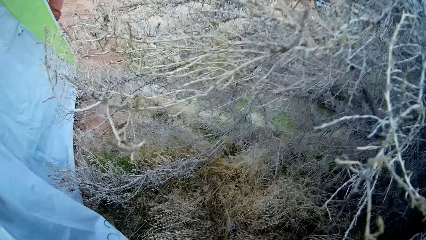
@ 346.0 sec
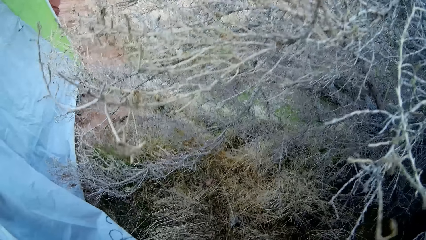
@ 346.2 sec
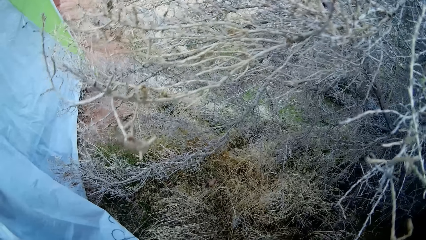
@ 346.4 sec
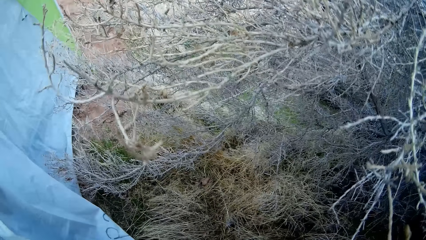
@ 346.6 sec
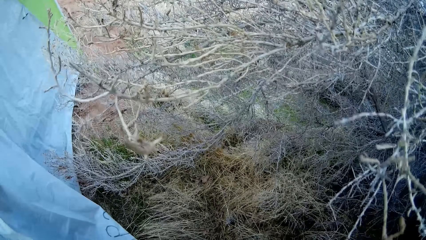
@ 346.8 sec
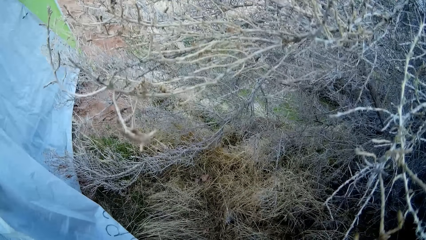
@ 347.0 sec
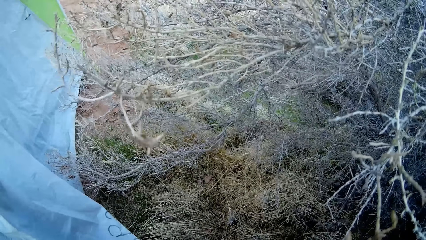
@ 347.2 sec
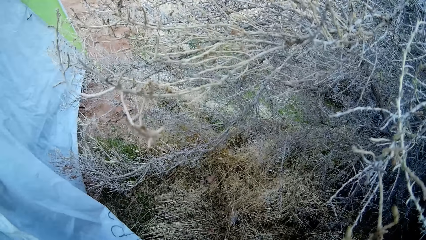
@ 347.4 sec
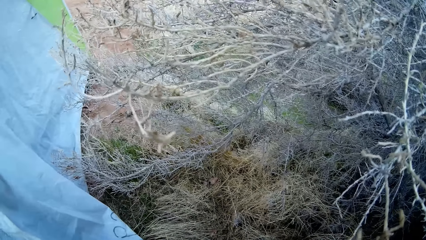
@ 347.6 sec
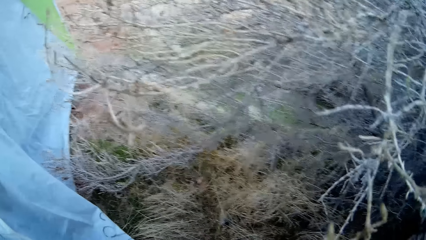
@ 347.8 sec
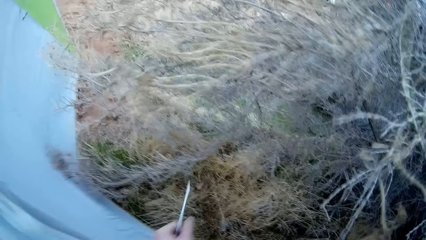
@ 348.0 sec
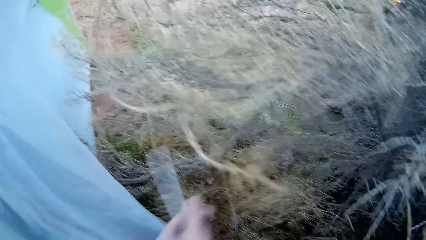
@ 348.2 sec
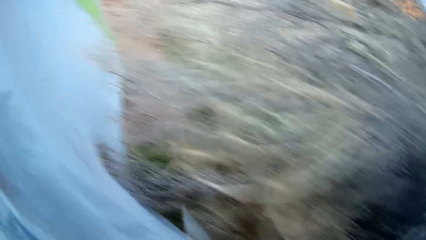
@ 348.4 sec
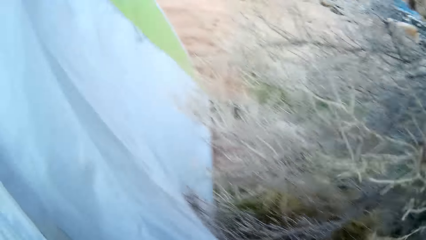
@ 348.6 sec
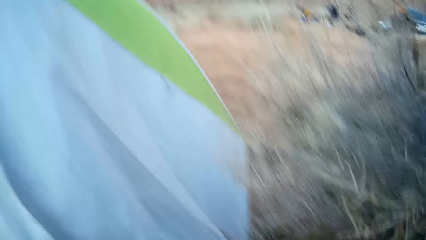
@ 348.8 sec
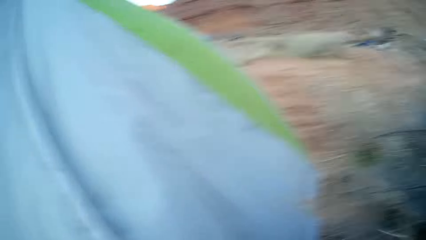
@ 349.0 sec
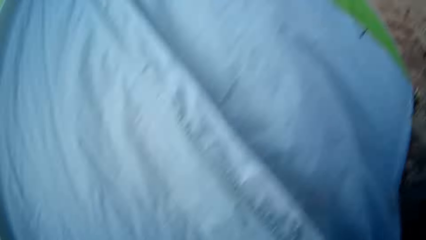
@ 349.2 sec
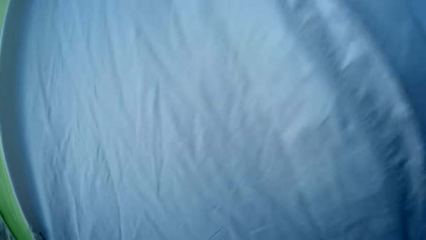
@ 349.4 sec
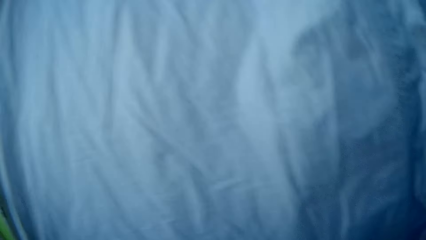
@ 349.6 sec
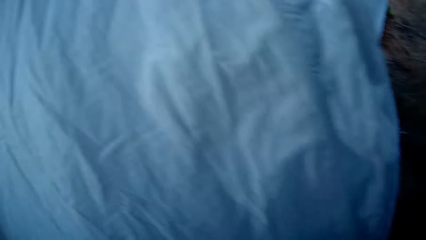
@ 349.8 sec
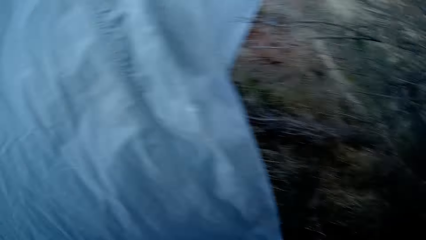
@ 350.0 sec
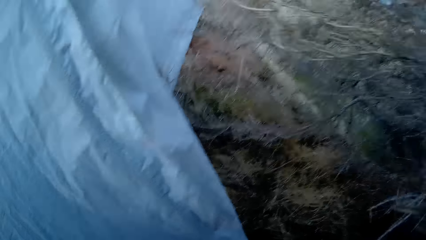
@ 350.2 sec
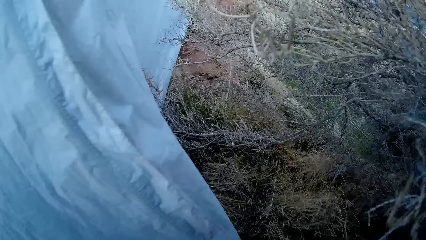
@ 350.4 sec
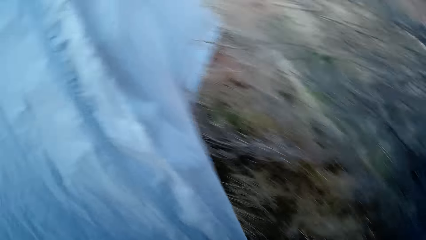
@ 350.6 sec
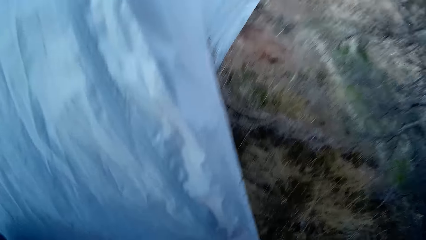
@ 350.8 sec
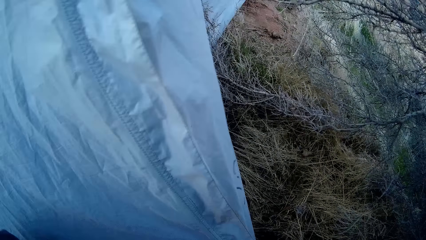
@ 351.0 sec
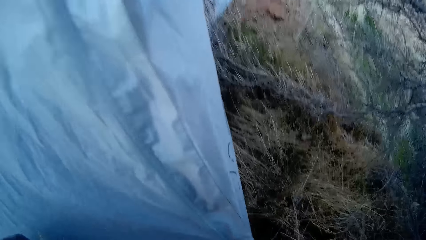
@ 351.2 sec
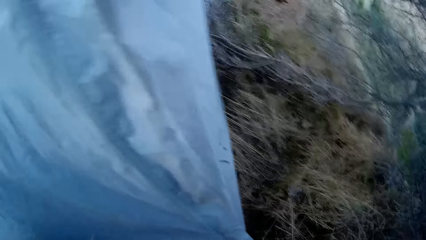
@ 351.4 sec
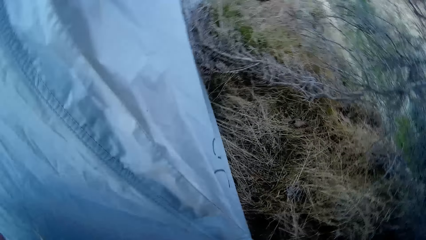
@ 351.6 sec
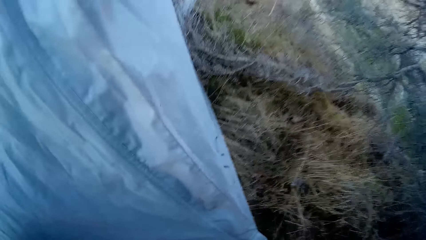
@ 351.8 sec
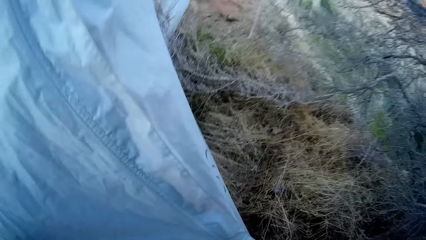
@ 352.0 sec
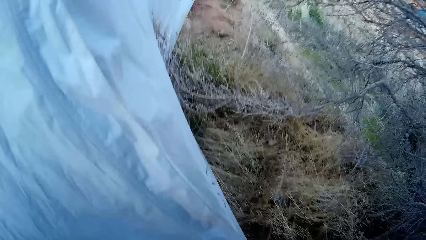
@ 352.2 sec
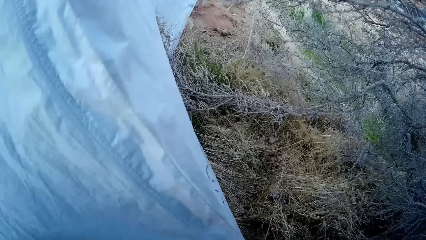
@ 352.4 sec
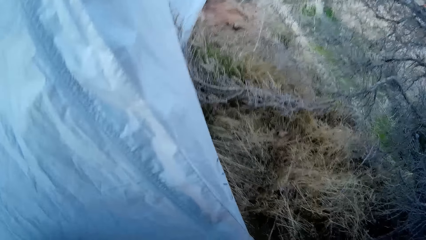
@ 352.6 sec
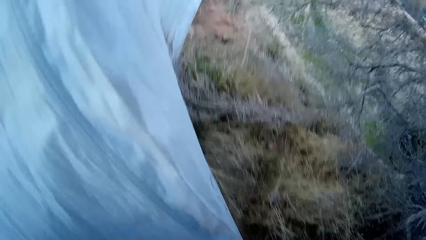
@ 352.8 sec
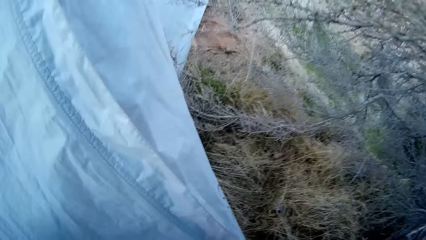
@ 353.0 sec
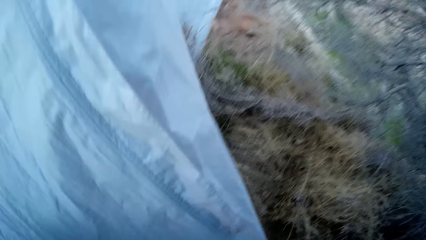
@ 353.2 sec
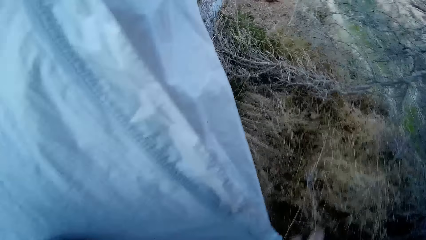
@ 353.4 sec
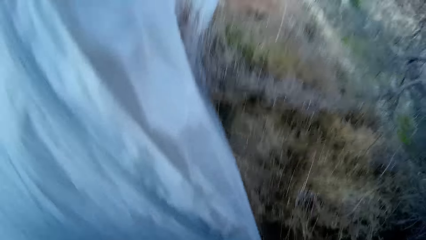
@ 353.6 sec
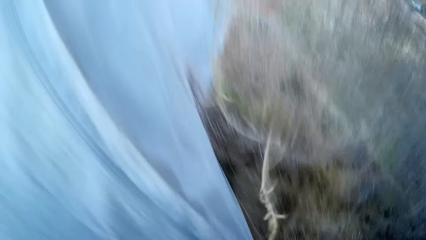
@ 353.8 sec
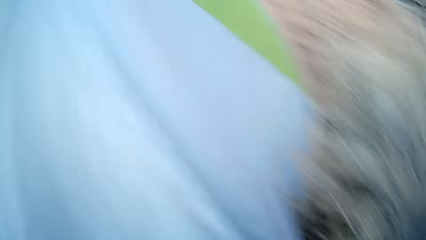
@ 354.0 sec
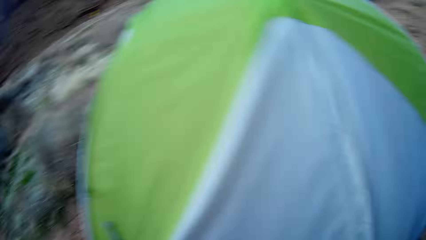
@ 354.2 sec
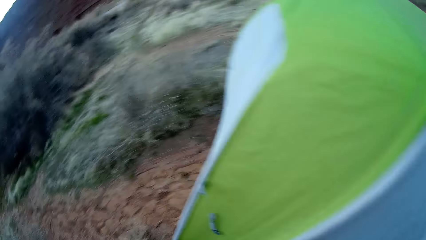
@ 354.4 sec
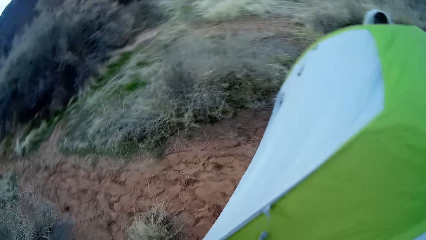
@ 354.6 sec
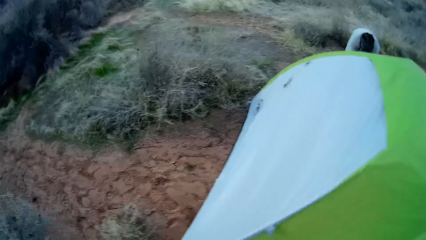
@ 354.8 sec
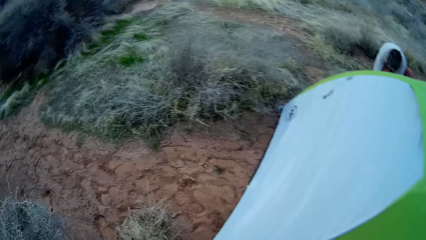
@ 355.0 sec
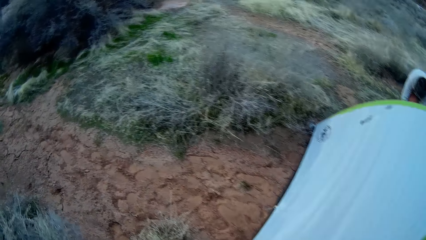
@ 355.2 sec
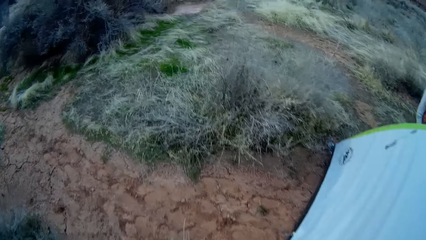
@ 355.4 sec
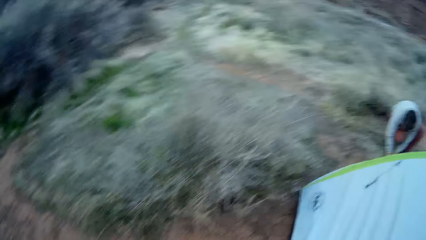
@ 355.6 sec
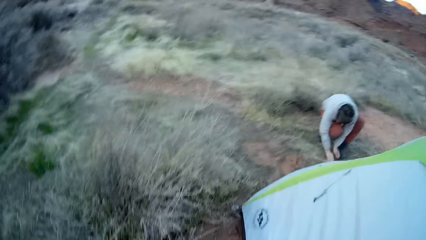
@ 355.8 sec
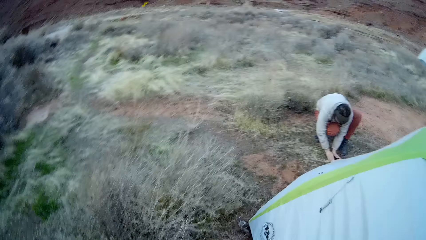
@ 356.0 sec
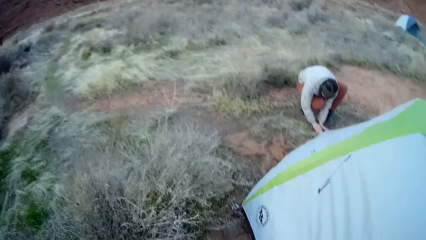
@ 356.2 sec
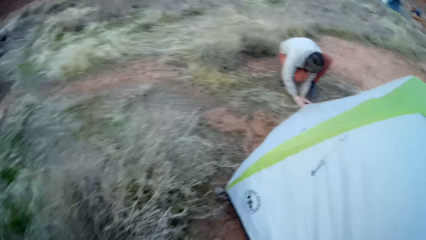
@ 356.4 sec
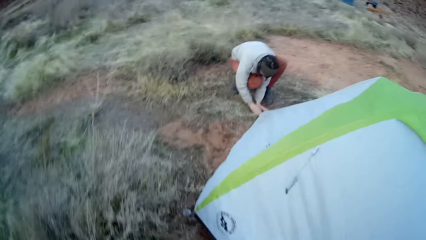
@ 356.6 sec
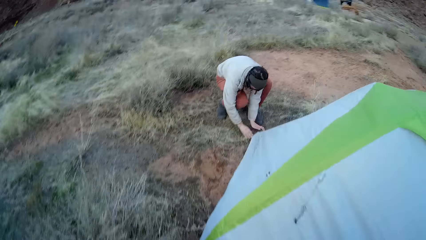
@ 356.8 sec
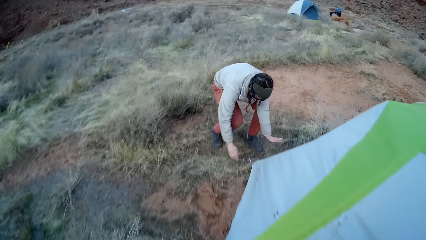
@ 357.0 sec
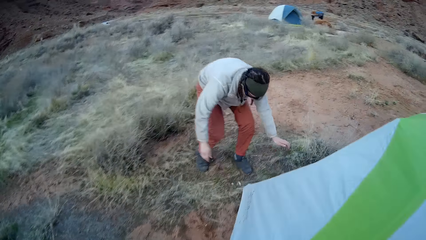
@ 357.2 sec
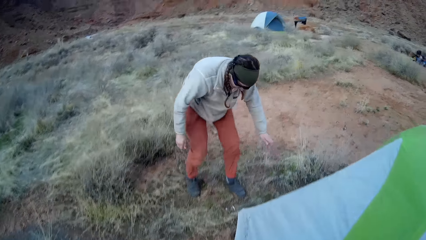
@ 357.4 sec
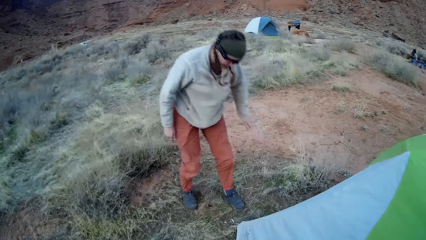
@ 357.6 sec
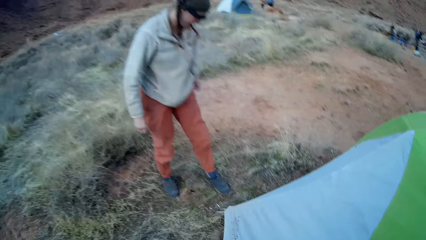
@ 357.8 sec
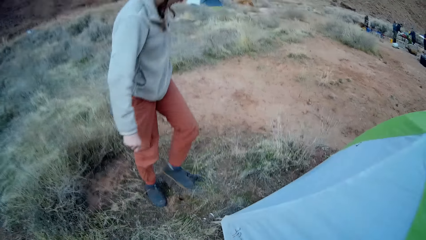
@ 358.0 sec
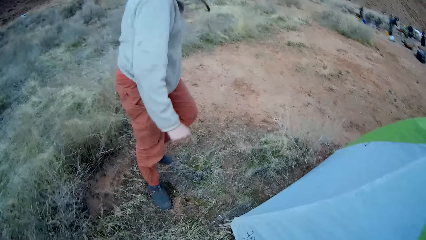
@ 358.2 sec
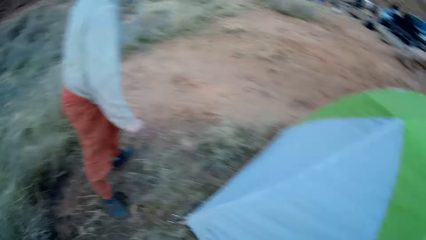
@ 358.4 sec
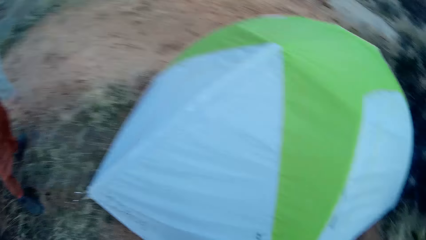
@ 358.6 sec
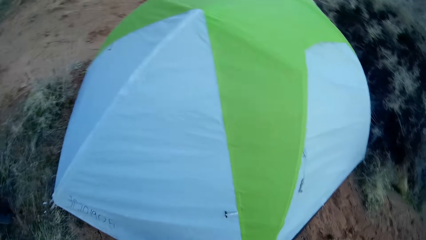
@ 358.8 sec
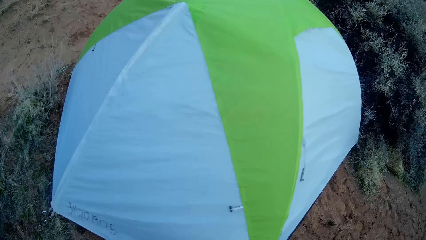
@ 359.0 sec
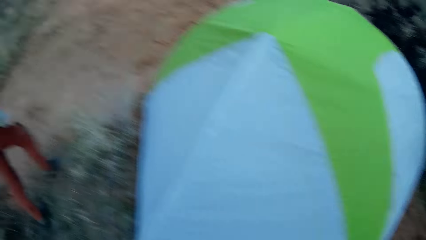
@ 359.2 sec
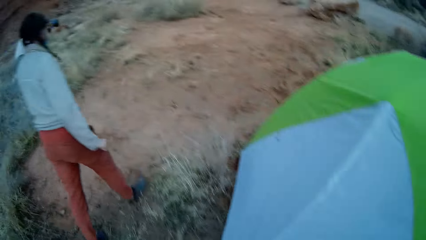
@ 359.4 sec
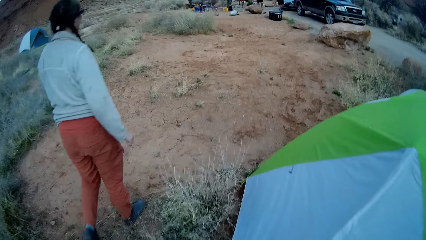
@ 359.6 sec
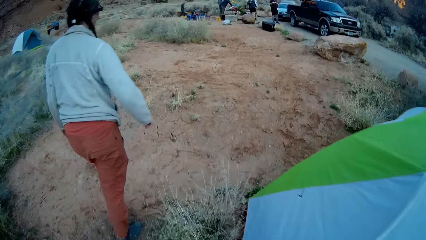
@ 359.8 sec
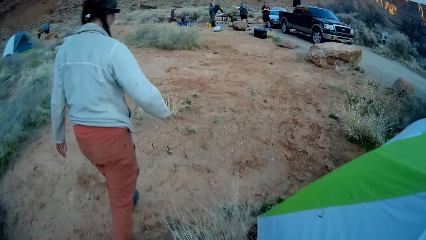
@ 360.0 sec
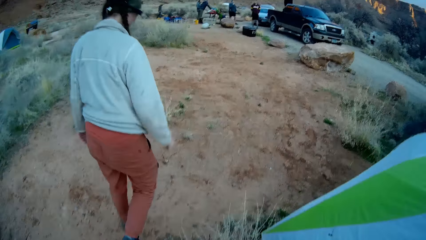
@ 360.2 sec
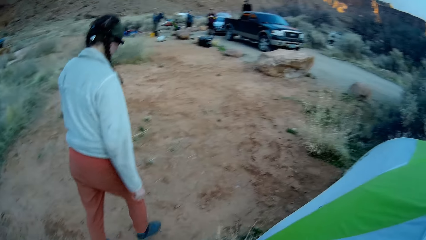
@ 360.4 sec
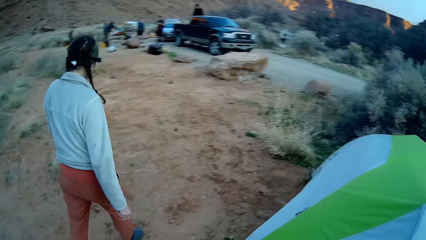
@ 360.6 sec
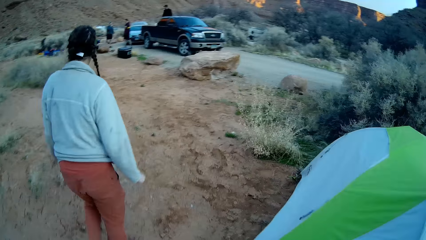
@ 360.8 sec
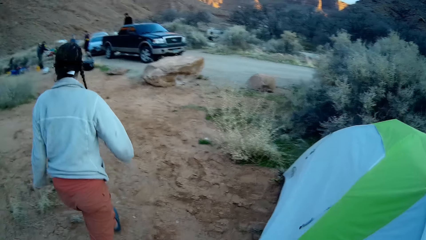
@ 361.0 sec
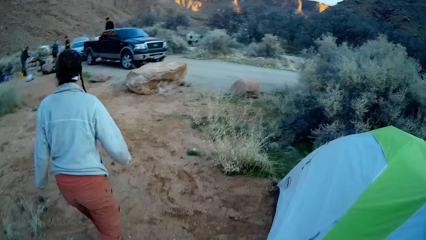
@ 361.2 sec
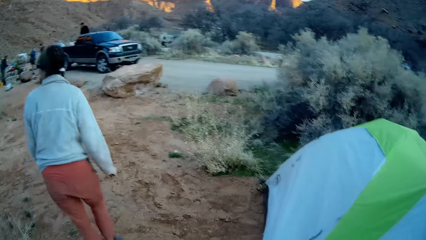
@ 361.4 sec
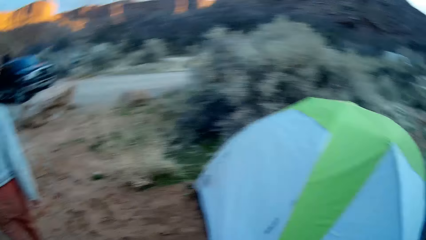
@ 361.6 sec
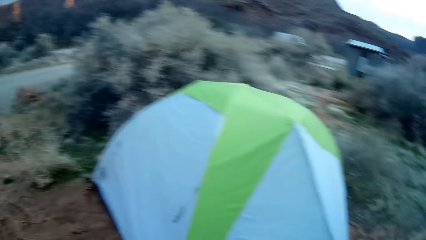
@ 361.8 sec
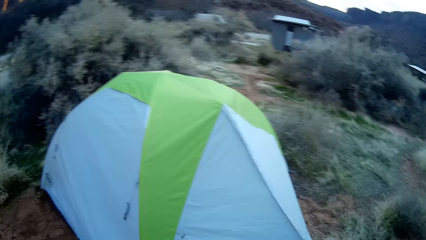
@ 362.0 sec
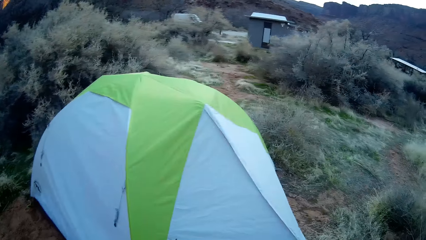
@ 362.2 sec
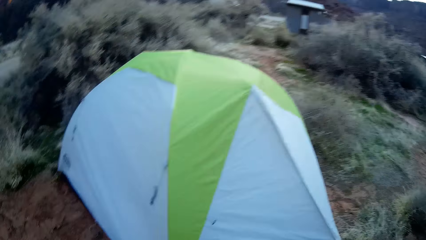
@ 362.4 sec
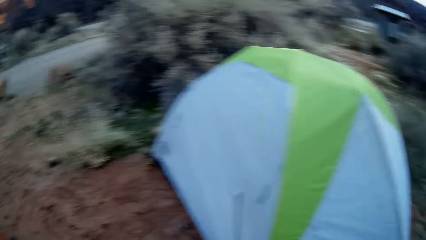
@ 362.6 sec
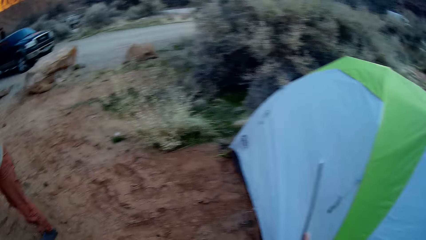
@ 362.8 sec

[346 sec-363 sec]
The camera wearer fixes the tent. They walk around. A lady fixes the tent stand, stands up and walks around.
